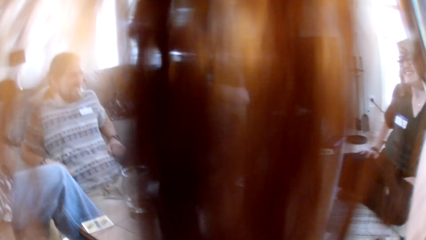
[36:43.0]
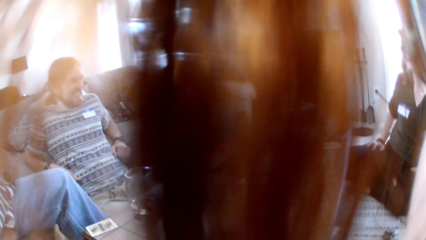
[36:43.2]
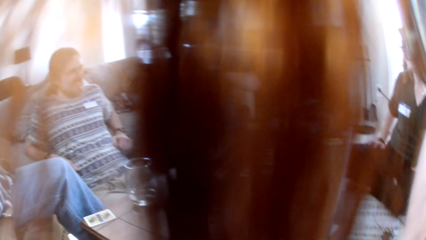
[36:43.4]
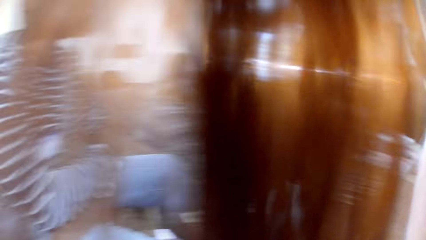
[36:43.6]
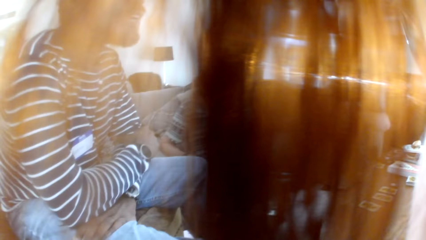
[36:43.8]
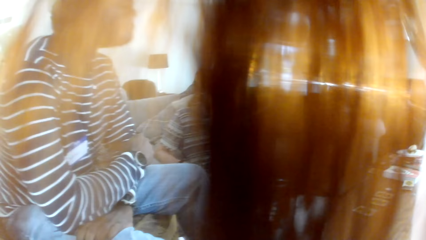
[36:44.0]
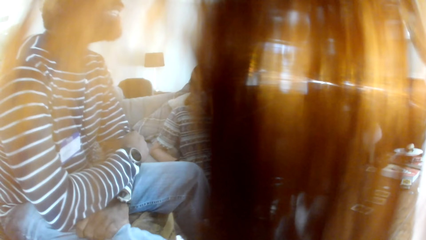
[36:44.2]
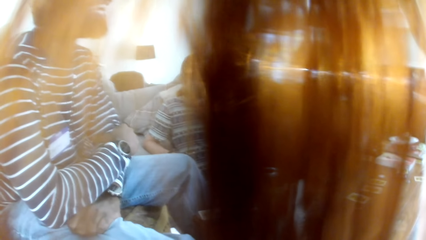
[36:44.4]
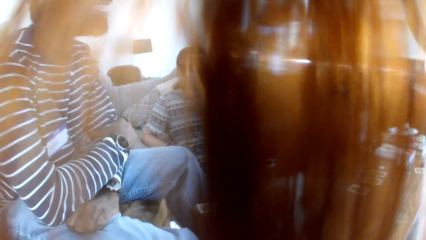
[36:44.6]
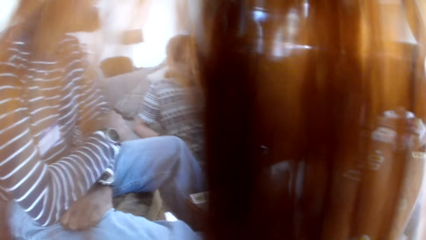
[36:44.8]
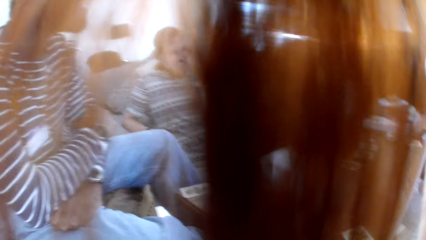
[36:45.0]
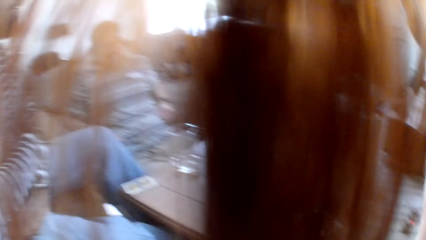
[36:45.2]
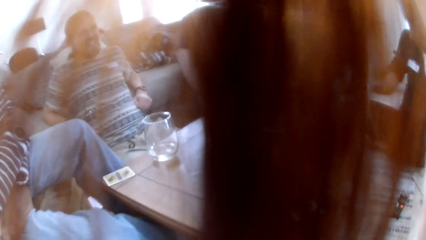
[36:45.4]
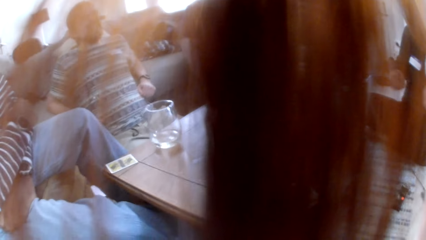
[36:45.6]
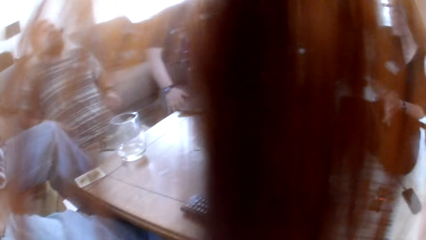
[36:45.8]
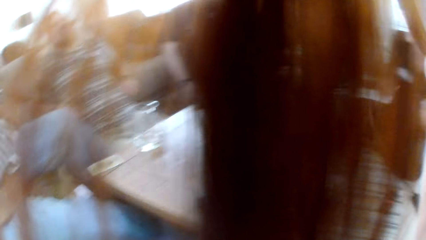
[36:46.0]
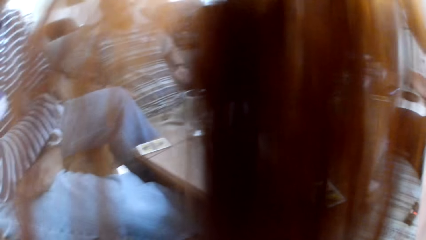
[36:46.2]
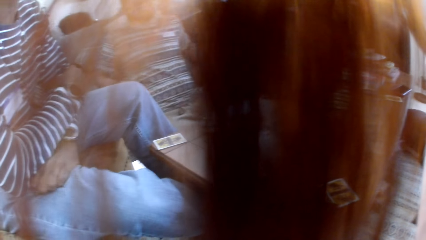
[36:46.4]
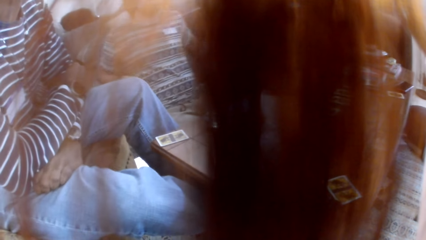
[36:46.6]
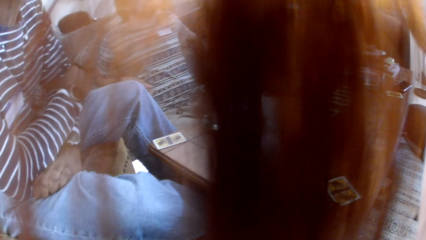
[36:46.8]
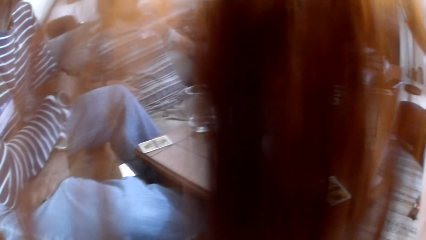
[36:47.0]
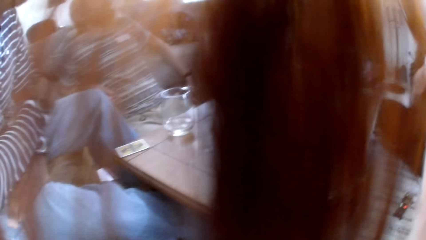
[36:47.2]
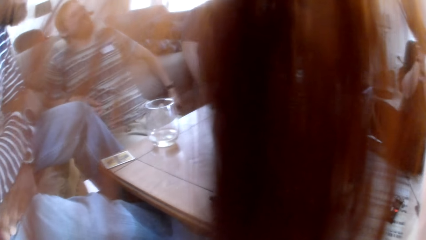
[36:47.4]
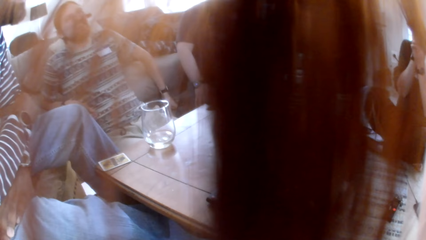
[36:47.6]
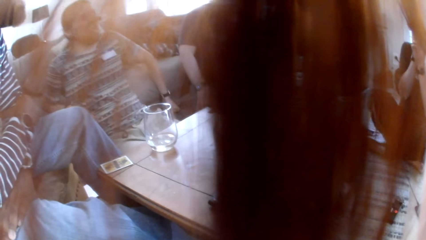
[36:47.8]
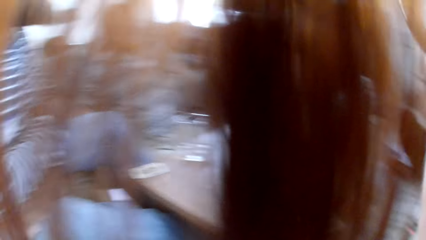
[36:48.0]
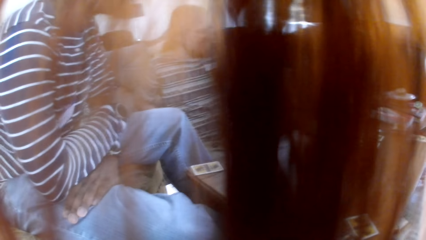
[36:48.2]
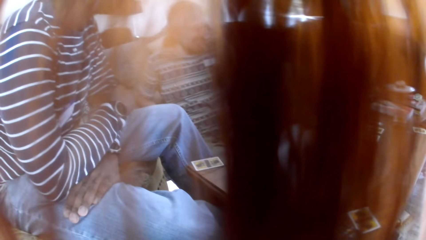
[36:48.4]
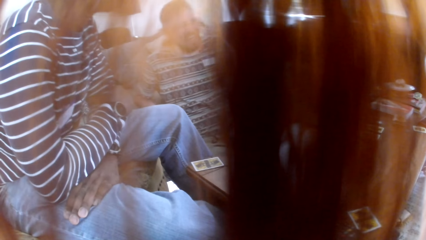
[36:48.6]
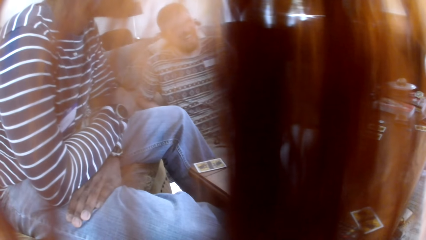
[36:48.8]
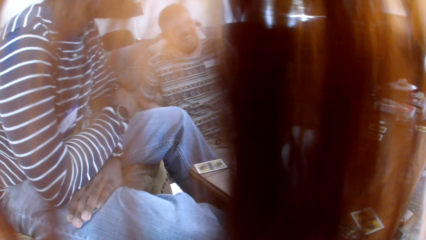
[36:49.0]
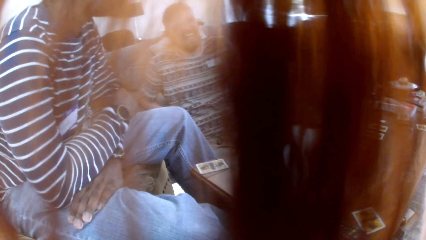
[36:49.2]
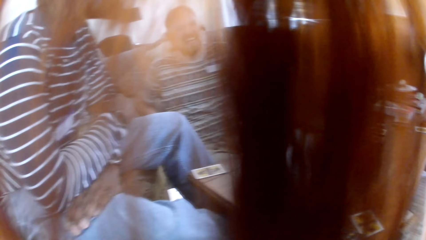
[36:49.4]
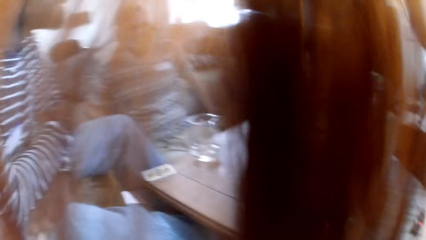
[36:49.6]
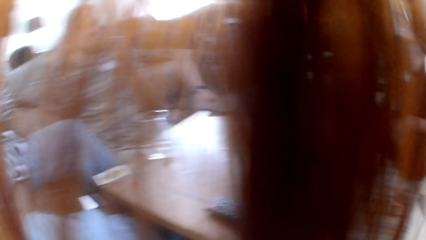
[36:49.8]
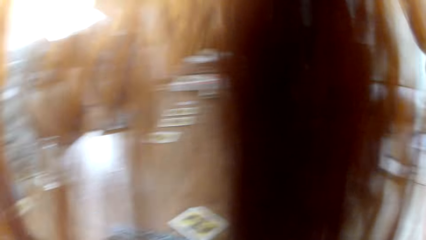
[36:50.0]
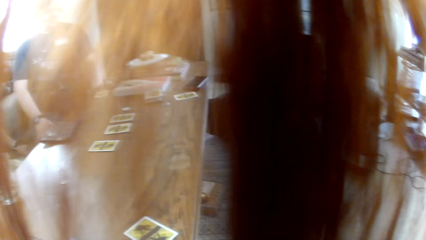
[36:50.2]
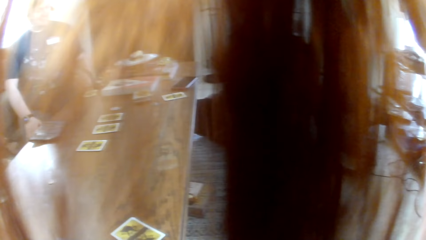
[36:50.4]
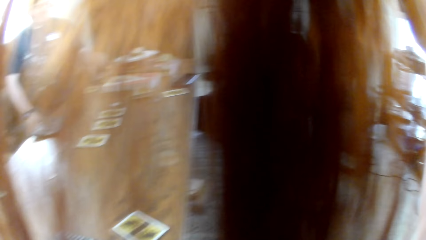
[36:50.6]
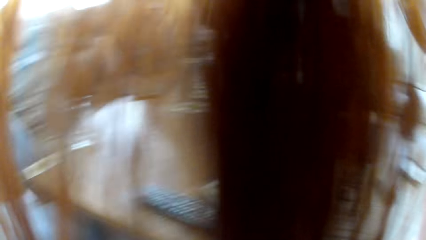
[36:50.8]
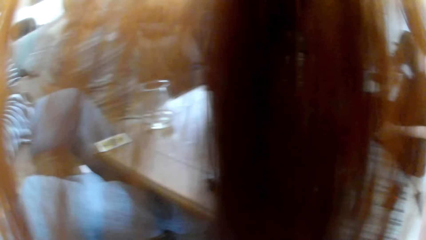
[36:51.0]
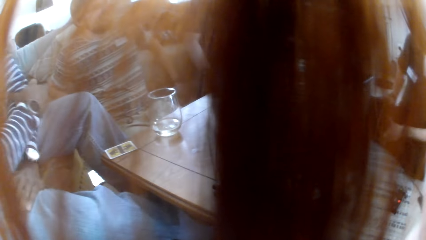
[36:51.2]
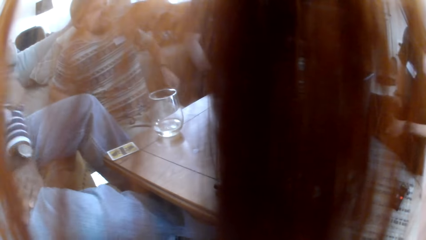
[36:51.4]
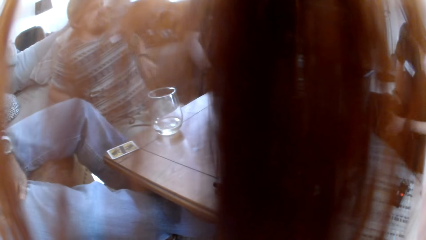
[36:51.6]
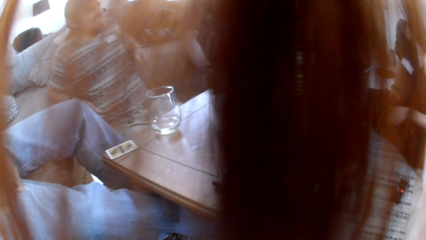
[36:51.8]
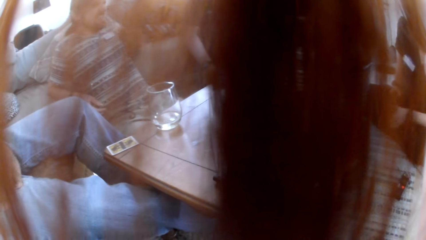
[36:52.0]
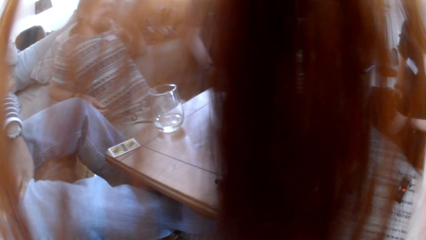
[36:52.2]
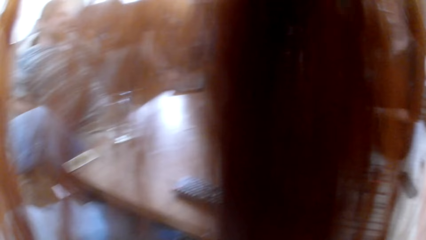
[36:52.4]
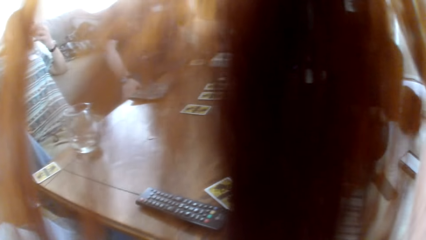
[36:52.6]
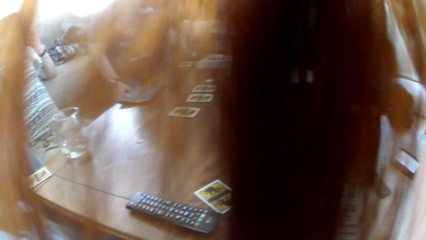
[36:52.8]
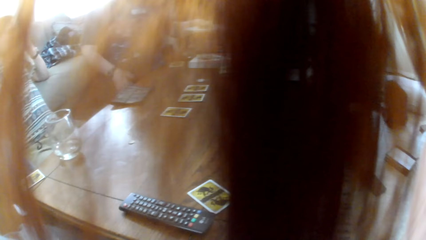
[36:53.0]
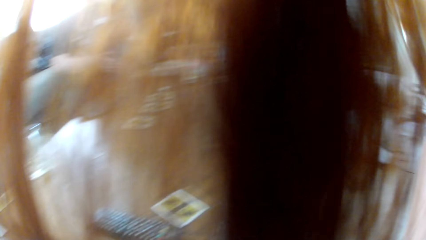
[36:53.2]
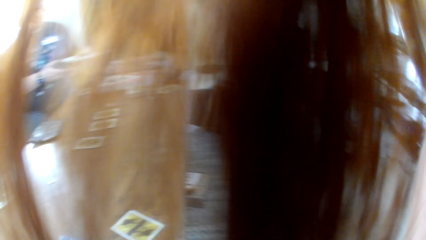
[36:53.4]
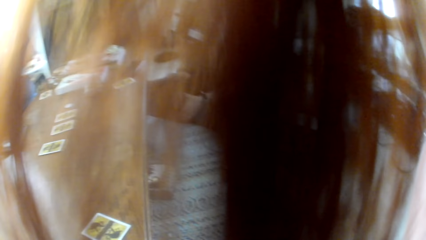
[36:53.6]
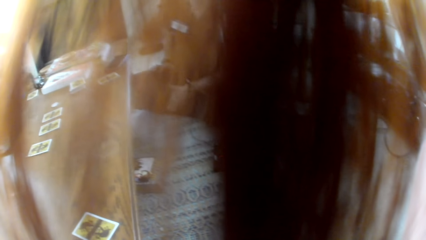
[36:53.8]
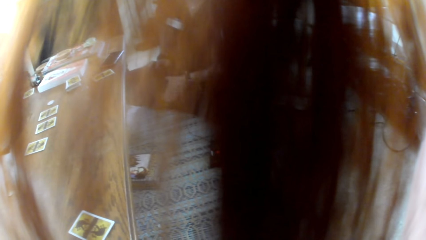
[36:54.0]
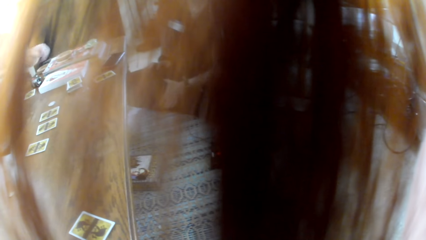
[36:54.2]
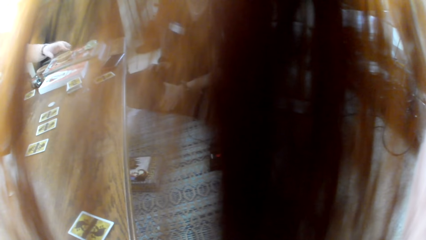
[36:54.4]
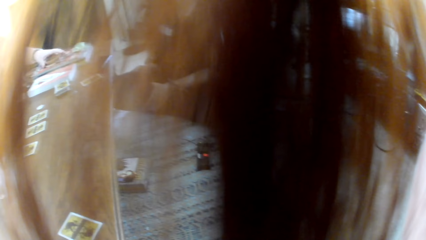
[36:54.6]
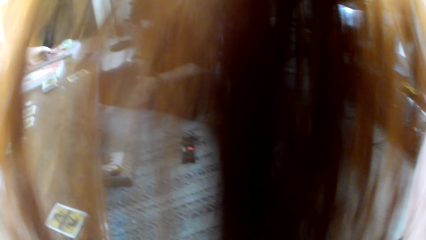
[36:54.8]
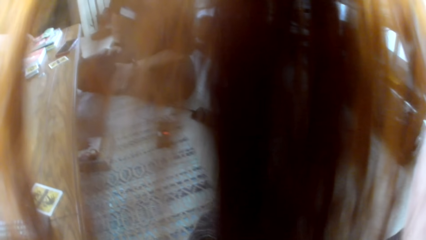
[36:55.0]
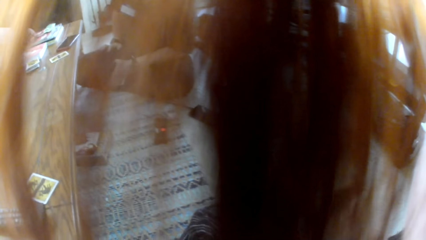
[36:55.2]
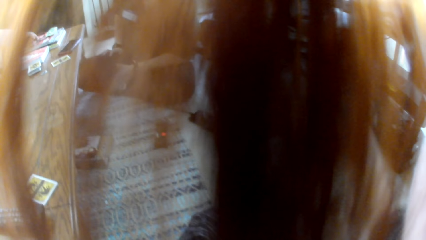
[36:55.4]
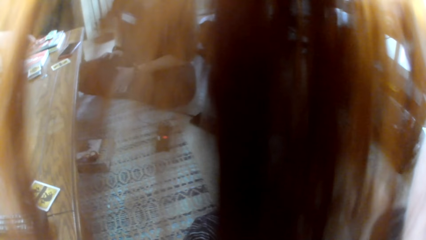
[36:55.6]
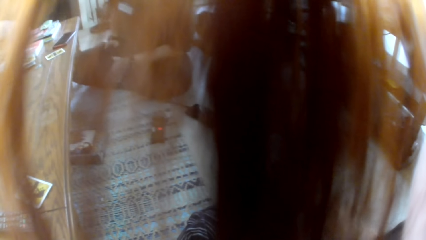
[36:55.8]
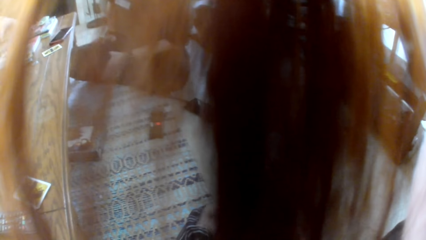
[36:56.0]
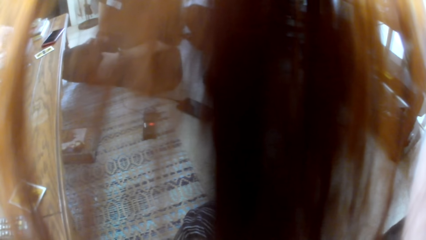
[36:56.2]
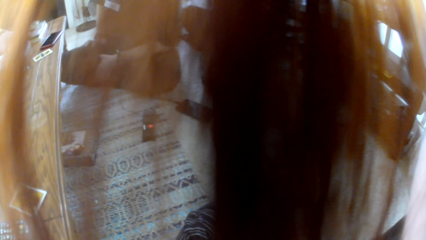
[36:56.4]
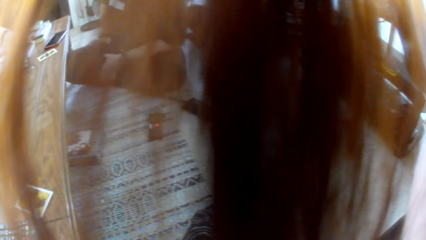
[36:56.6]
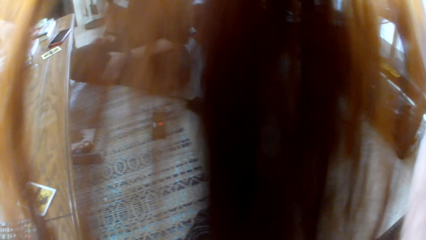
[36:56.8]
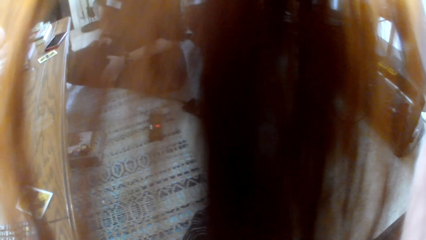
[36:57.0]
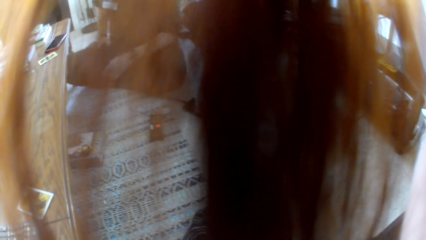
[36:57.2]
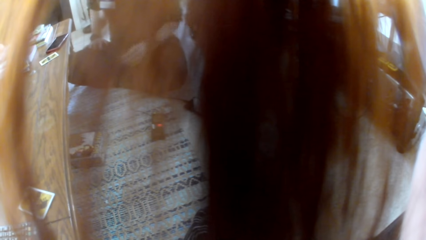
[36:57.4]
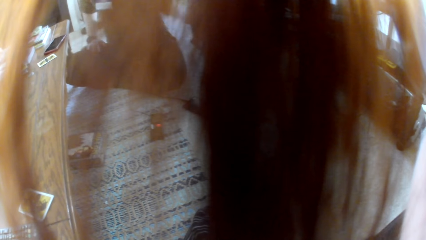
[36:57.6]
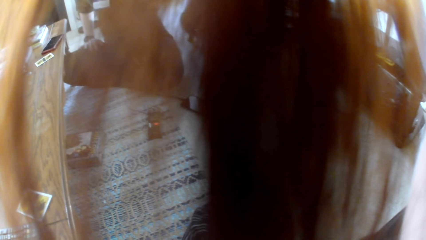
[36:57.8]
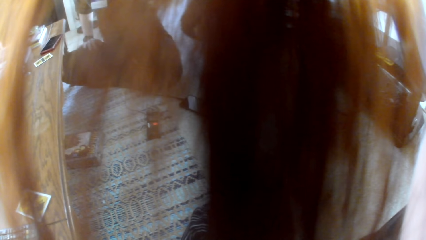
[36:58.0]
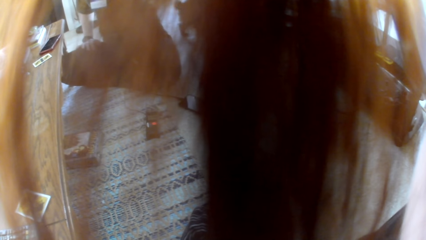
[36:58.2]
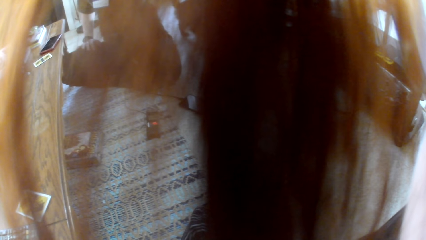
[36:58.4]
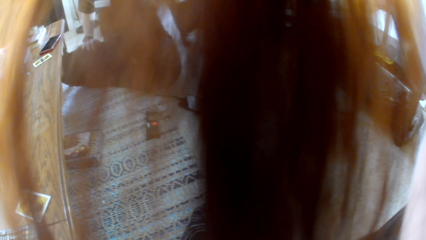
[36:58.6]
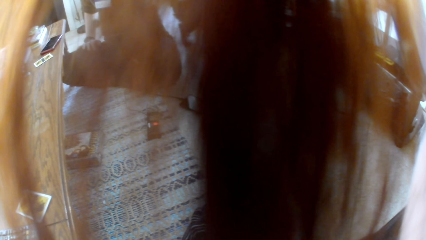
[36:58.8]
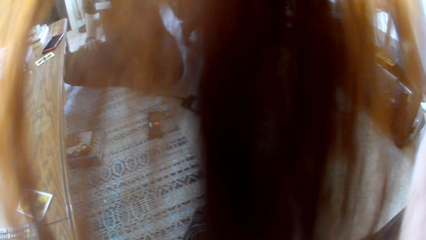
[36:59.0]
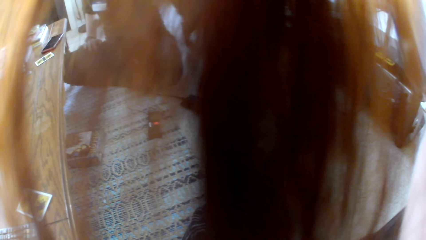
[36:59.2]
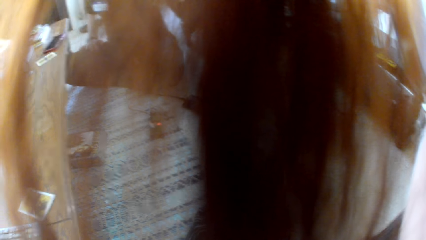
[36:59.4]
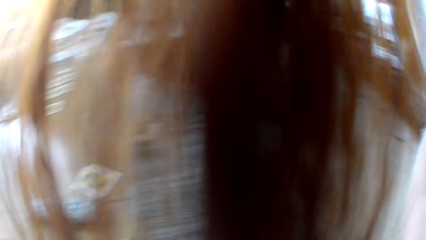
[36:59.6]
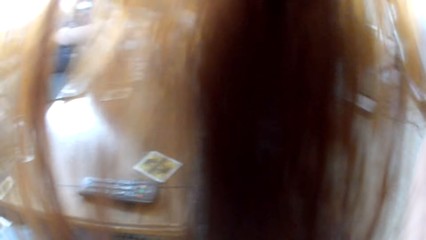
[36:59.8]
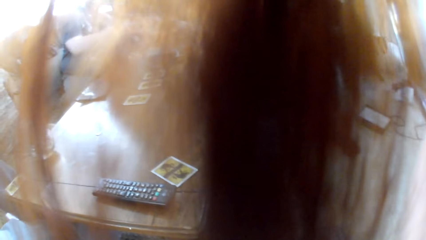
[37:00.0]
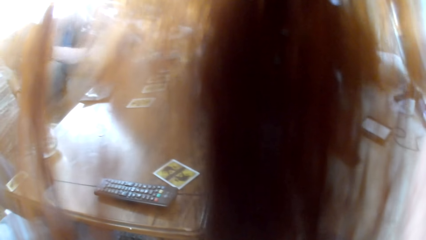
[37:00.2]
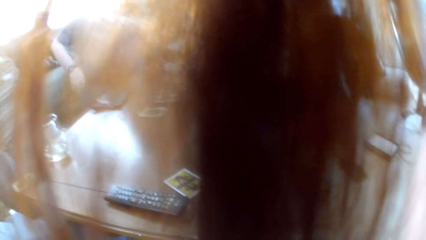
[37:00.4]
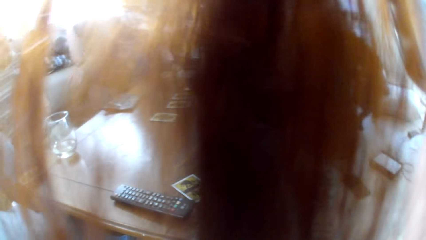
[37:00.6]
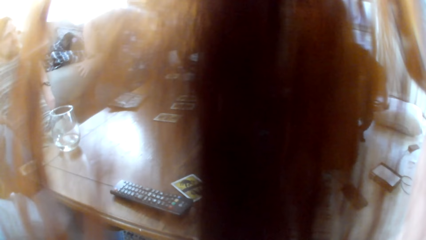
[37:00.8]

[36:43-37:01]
The camera wearer listens to a man. They interact with the people in the room. The man converses with another man, a third man and the camera wearer. The second man picks up something. A woman plays with a cat.
